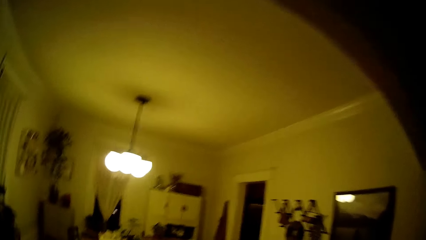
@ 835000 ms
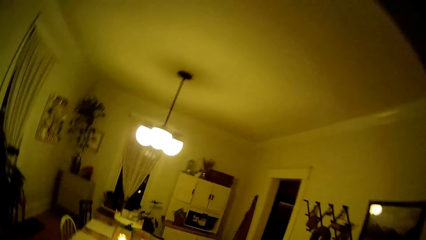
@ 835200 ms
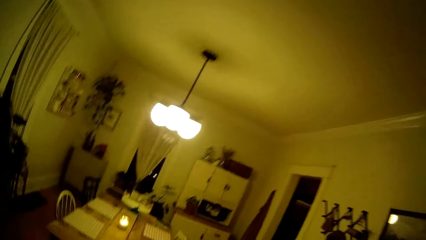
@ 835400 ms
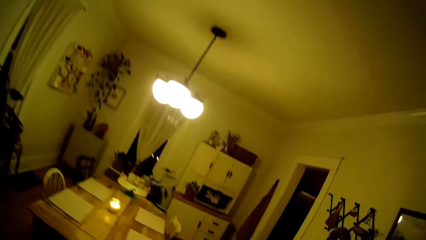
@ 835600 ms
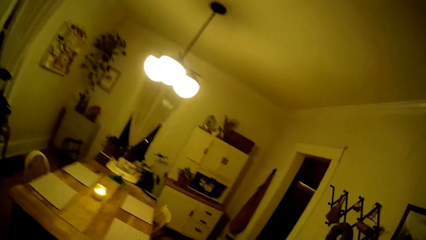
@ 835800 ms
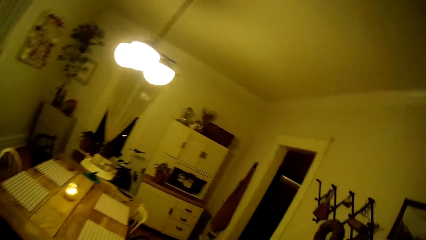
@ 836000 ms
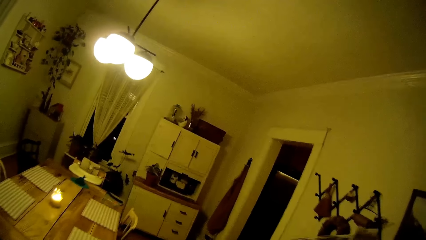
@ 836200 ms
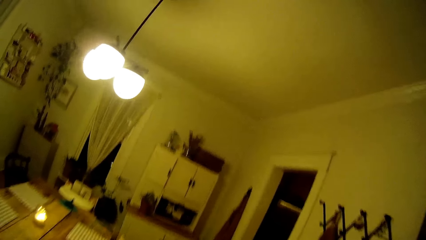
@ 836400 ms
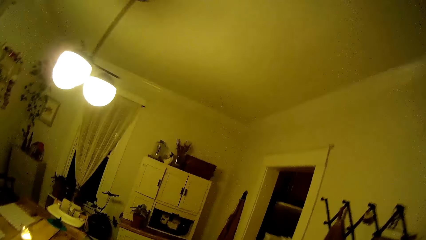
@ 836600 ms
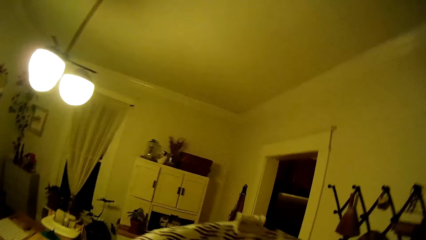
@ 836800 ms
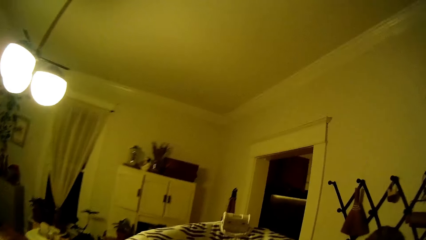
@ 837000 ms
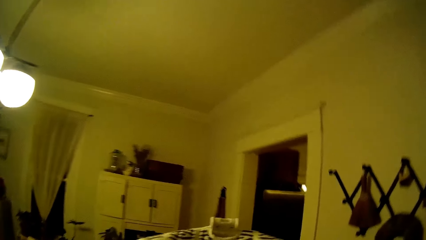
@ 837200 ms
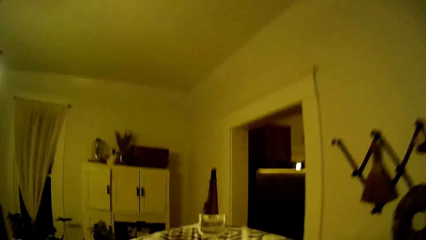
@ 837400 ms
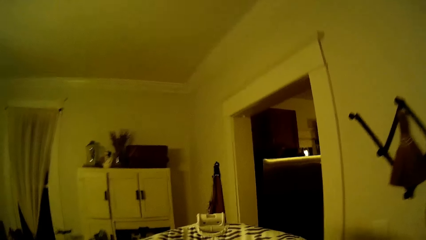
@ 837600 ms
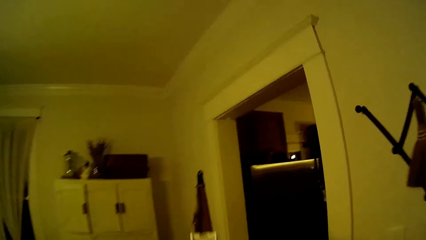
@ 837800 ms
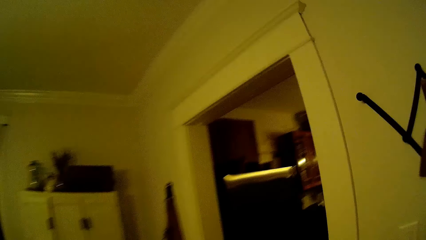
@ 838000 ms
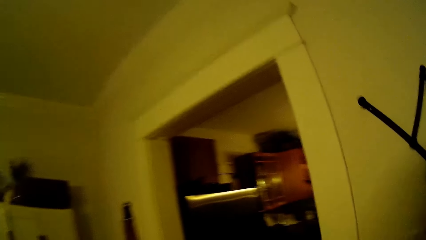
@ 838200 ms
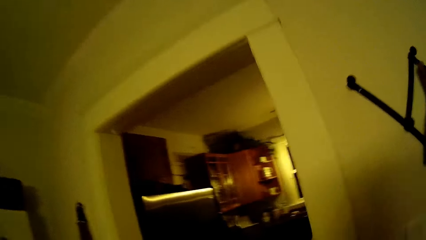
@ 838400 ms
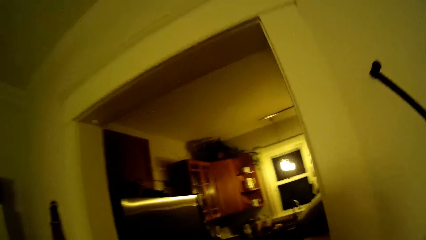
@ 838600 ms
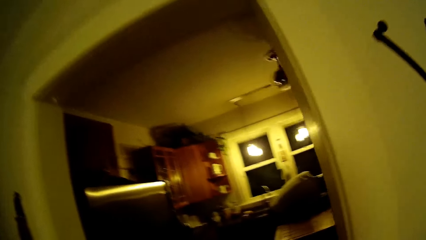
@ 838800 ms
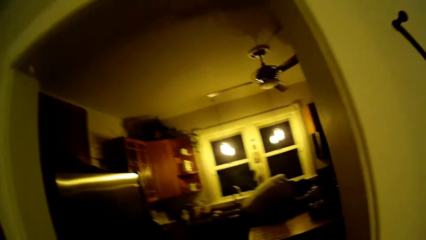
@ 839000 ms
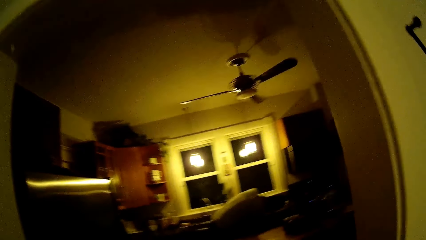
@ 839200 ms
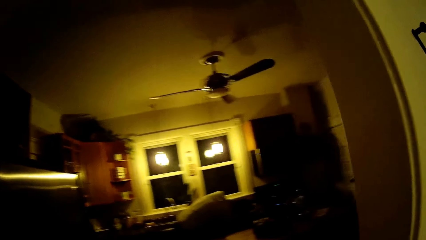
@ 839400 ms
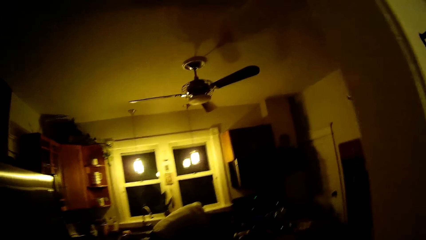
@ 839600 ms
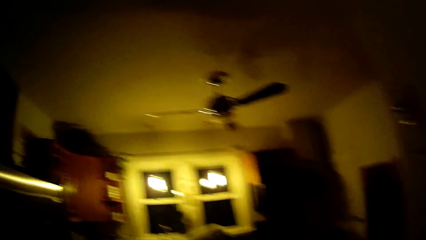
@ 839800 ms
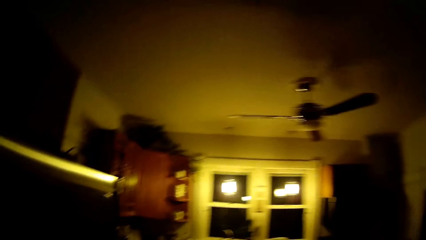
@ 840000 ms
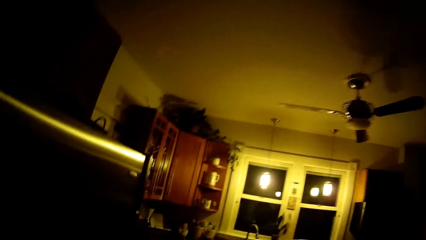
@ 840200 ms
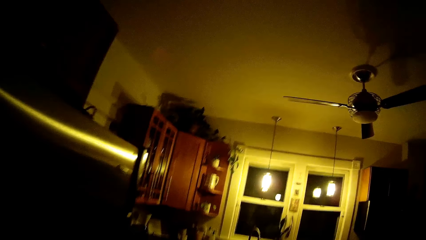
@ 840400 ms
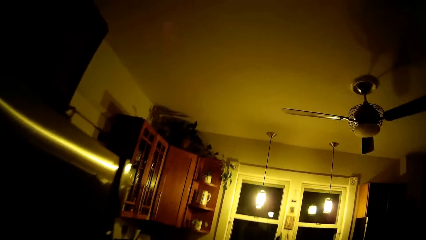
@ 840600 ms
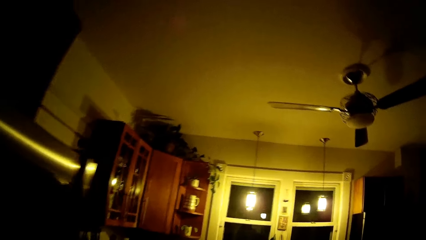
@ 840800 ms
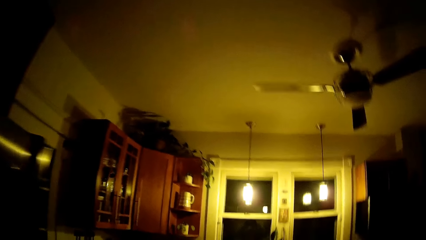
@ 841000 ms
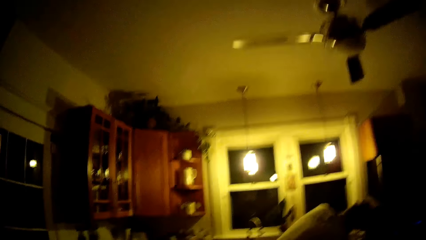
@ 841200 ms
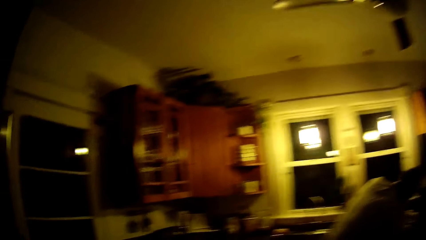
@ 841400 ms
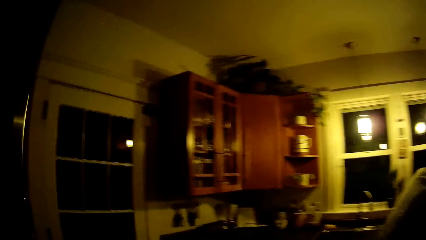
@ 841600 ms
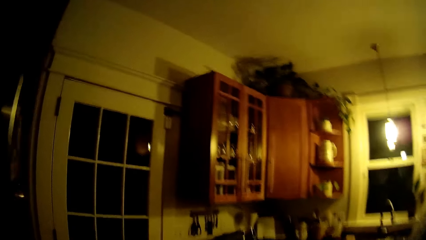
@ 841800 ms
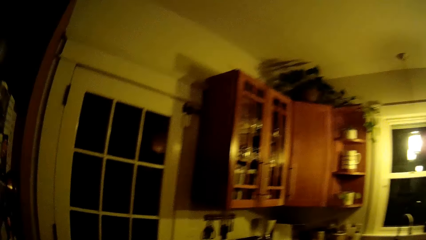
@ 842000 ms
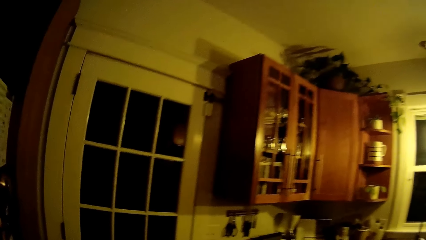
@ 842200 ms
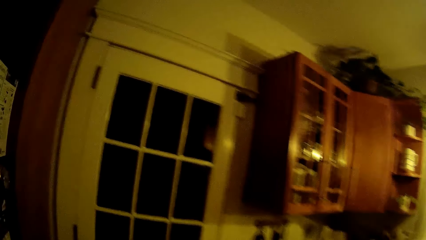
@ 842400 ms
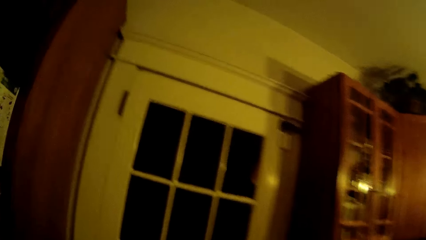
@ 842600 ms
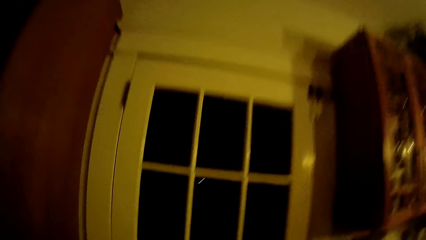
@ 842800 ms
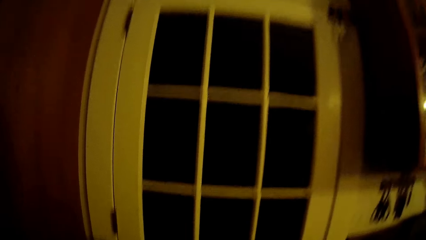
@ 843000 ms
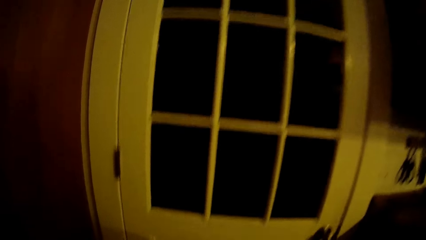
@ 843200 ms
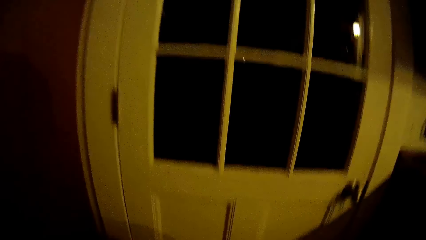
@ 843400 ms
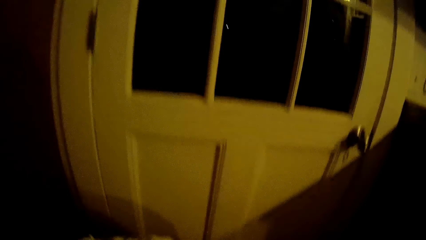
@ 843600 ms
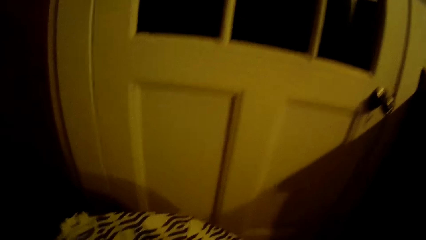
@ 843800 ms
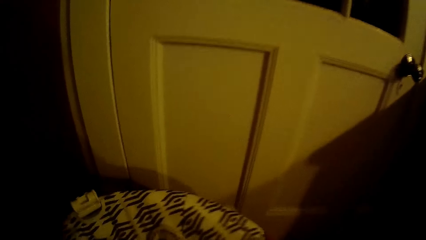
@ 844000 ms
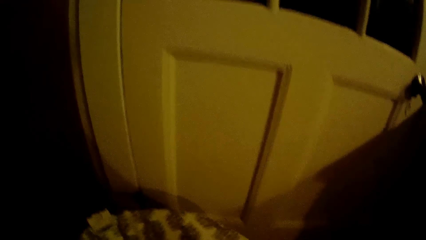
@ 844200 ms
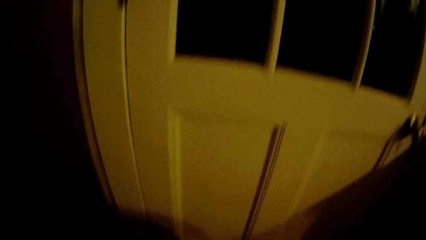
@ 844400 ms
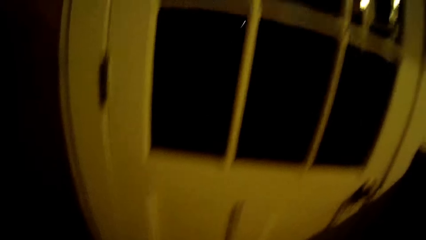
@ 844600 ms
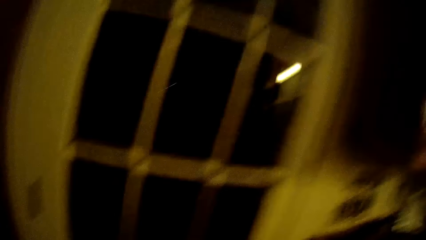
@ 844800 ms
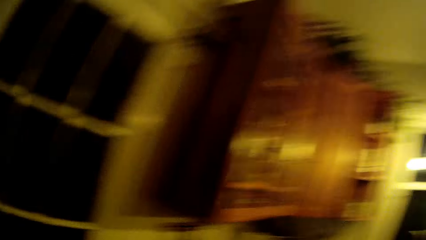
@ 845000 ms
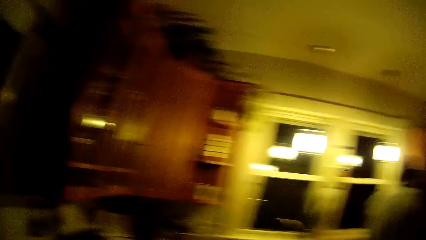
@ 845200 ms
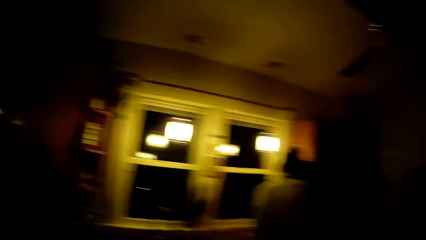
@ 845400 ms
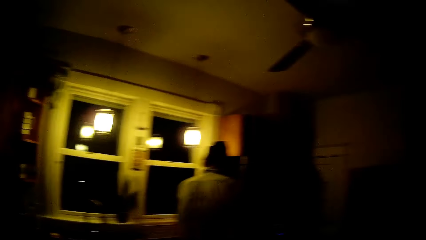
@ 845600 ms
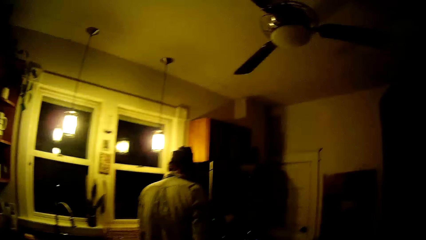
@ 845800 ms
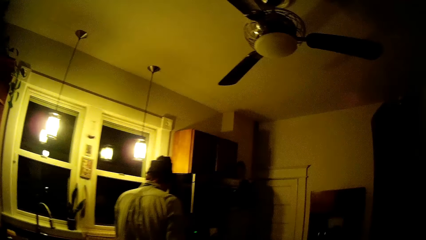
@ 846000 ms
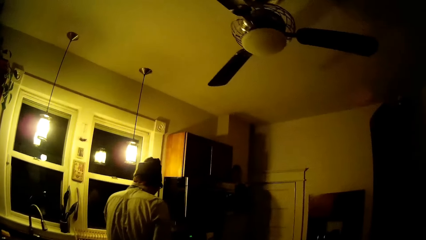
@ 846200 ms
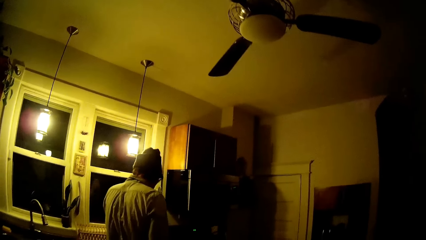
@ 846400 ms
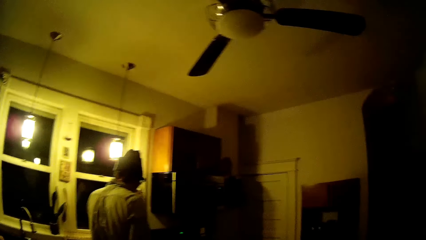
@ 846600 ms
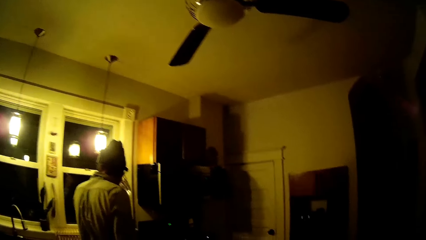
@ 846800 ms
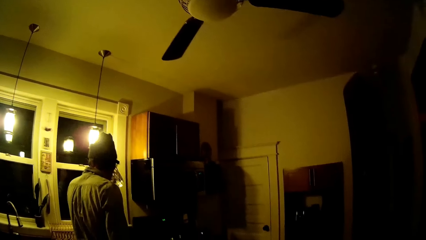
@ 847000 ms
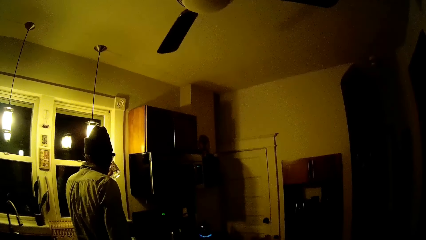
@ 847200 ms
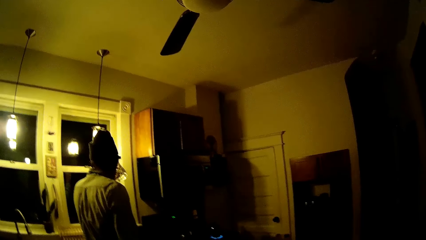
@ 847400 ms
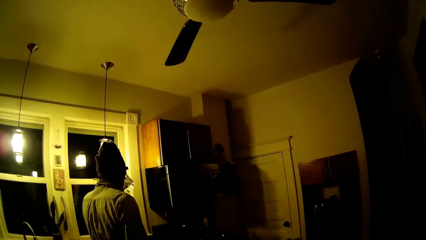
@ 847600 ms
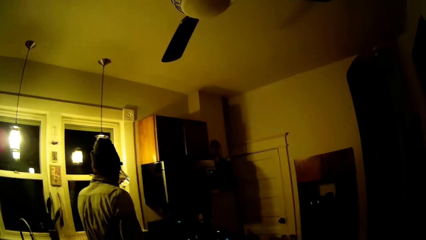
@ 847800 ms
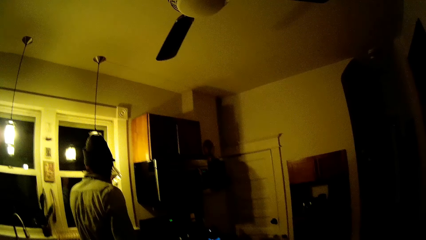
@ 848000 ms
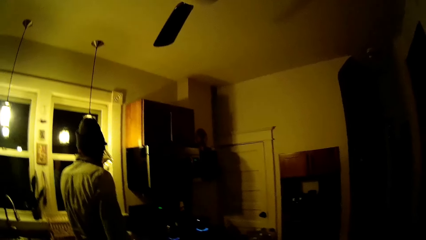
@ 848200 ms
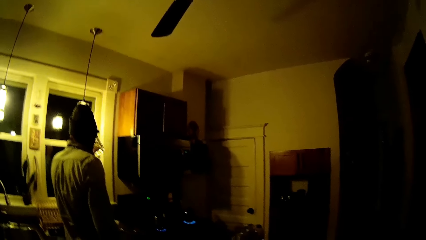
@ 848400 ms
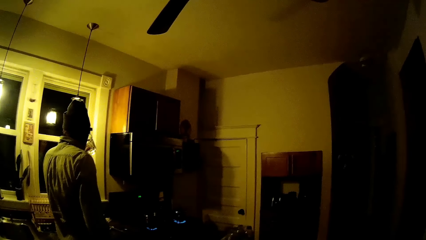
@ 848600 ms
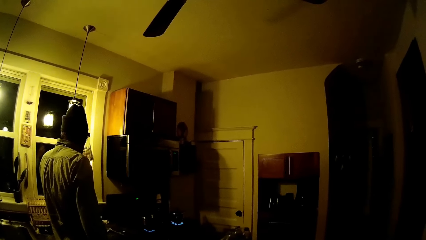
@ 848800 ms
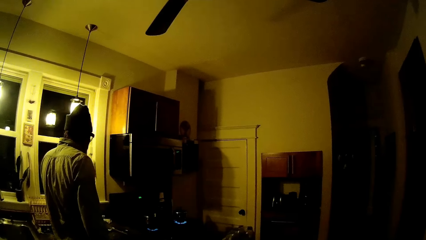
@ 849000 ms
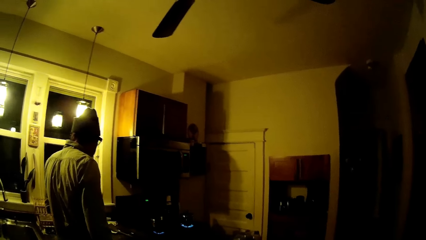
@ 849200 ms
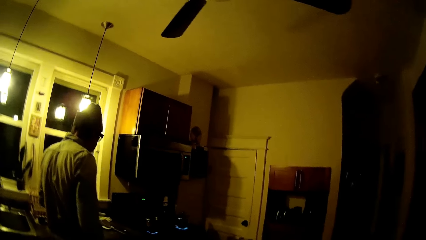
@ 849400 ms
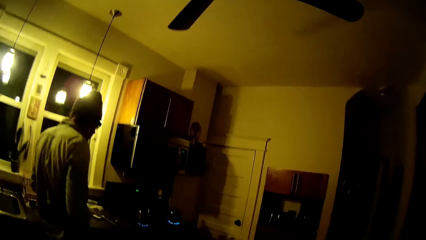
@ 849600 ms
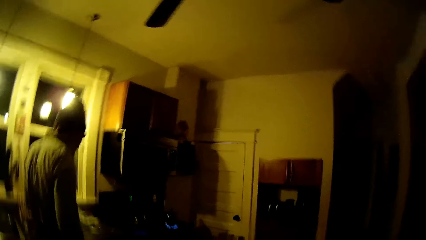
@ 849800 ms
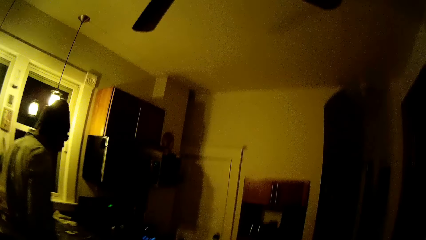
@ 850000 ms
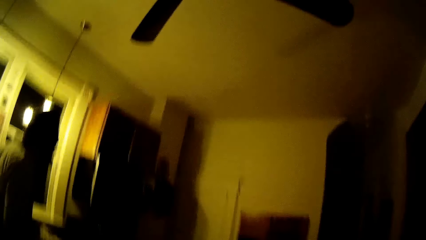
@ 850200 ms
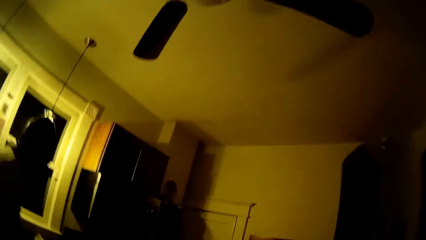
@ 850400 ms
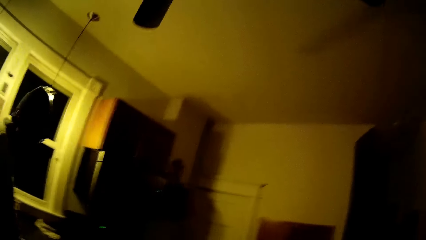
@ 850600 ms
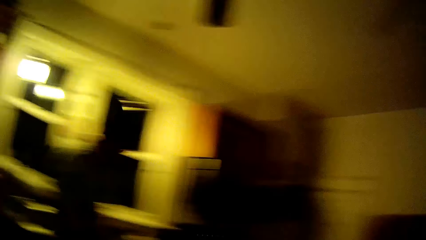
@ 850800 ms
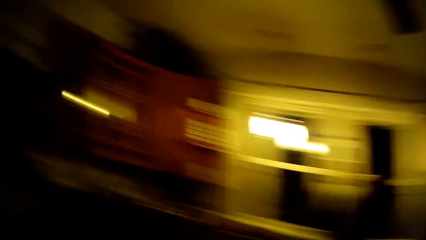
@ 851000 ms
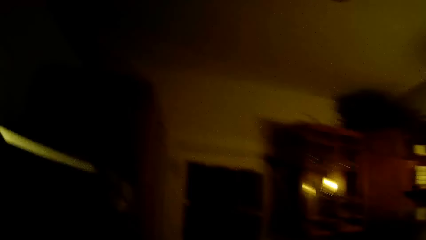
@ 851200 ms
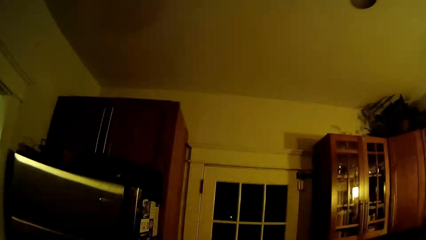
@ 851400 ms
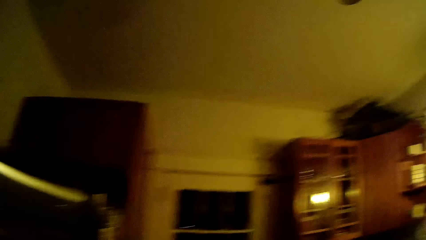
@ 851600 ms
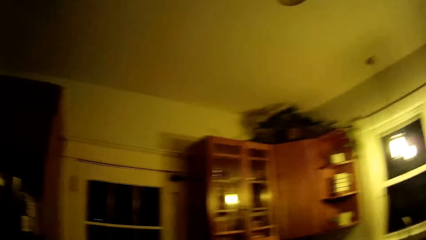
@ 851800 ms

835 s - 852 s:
The camera wearer walks into a kitchen. They drop the baby basket with the baby on the floor with both hands. A man drinks water from a glass cup with his left hand. The camera wearer drinks water in the room and interacts with the man. The man drops the glass cup on a kitchen counter with his left hand. The camera wearer puts the glass on the cabinet.
